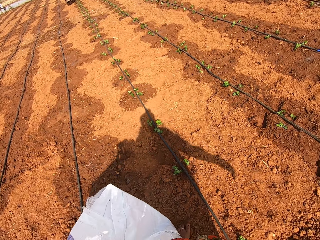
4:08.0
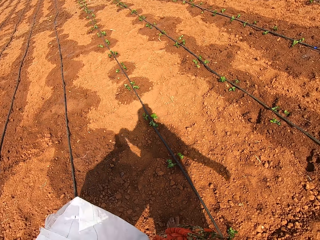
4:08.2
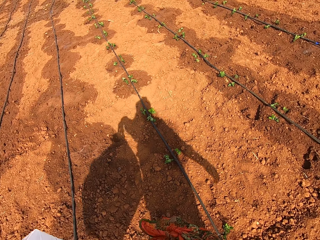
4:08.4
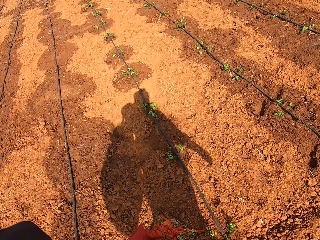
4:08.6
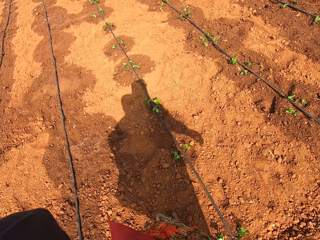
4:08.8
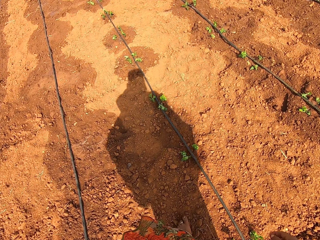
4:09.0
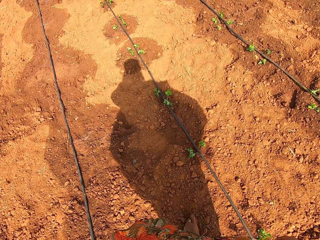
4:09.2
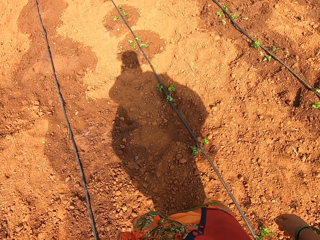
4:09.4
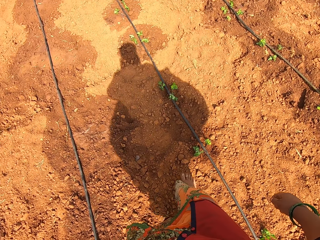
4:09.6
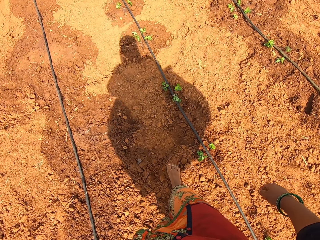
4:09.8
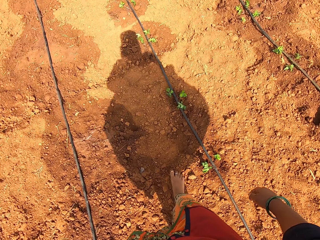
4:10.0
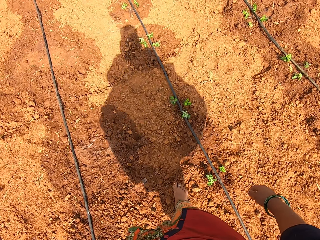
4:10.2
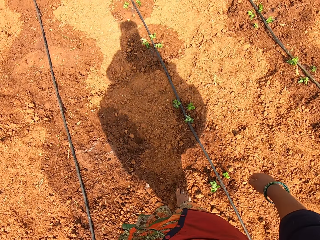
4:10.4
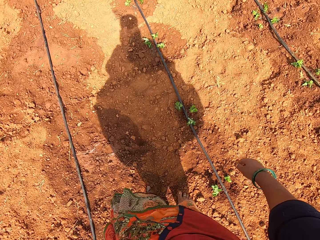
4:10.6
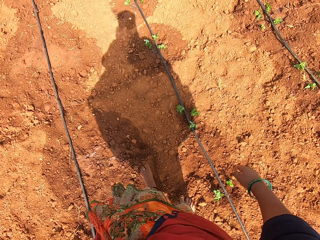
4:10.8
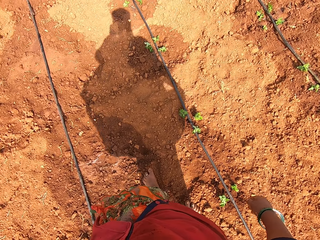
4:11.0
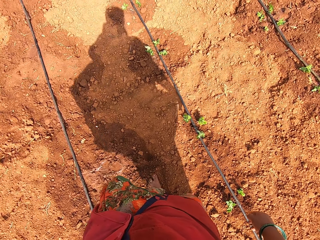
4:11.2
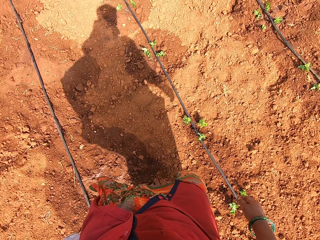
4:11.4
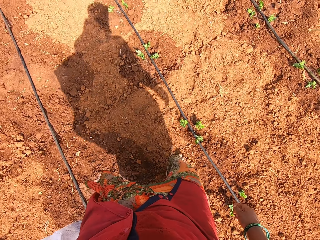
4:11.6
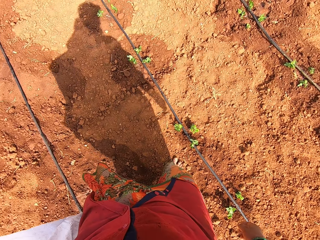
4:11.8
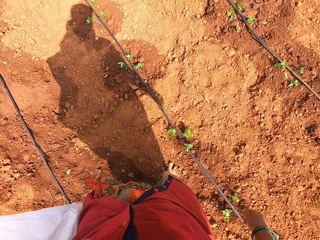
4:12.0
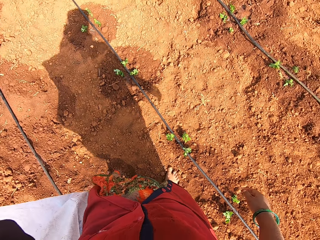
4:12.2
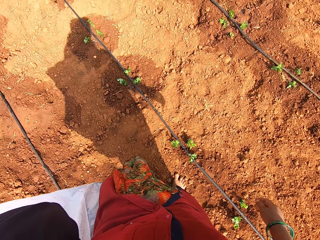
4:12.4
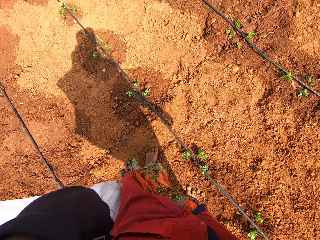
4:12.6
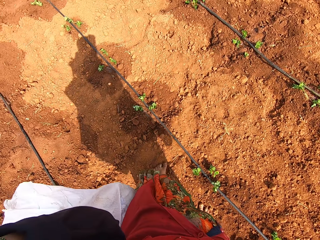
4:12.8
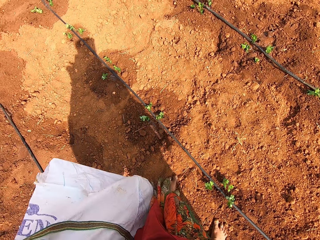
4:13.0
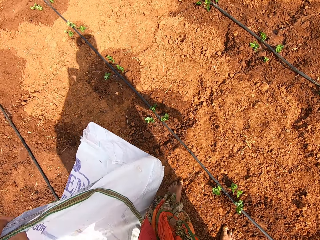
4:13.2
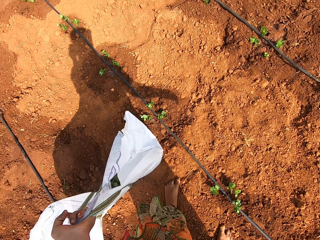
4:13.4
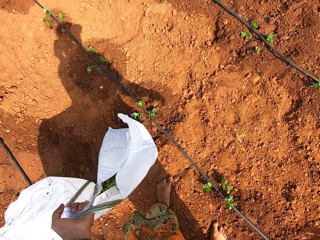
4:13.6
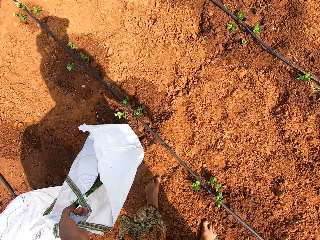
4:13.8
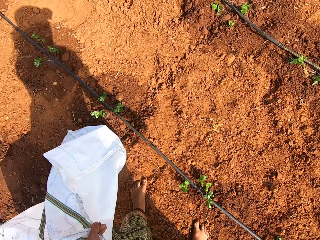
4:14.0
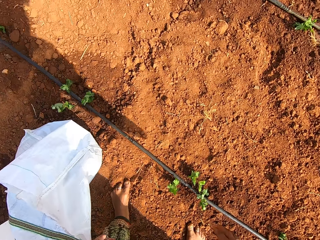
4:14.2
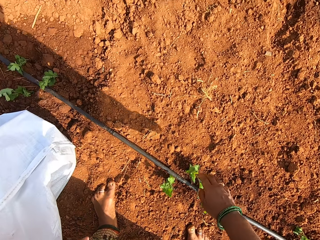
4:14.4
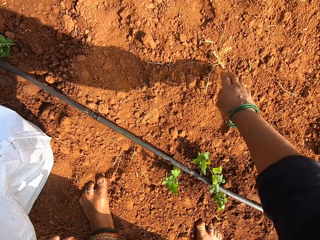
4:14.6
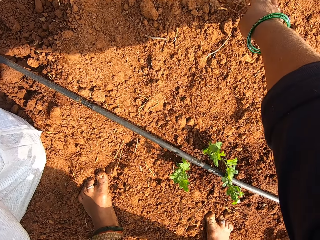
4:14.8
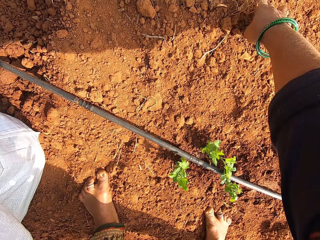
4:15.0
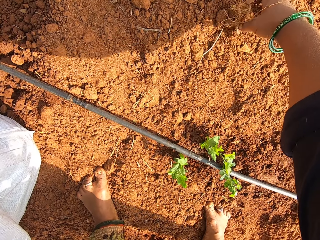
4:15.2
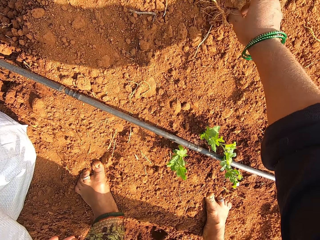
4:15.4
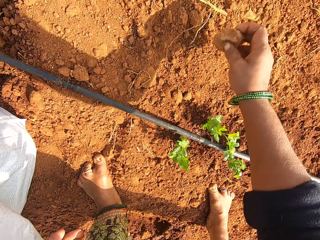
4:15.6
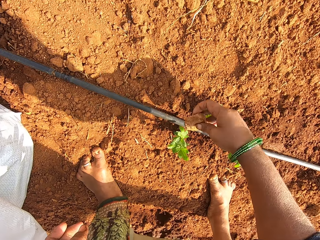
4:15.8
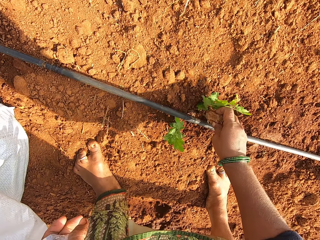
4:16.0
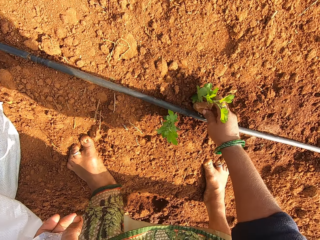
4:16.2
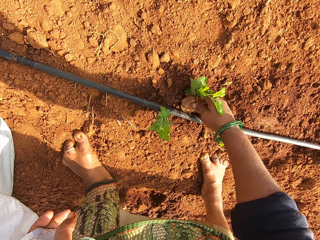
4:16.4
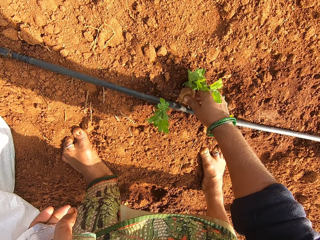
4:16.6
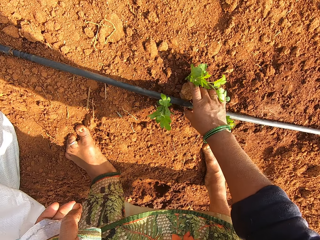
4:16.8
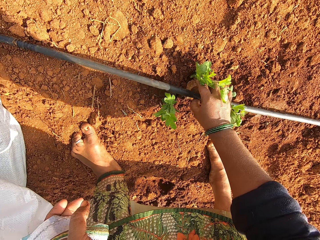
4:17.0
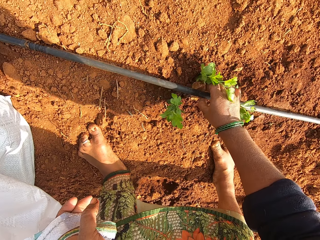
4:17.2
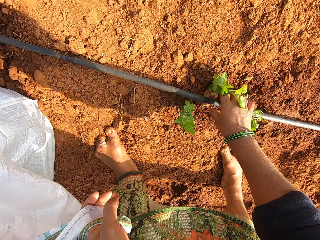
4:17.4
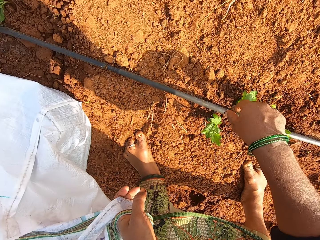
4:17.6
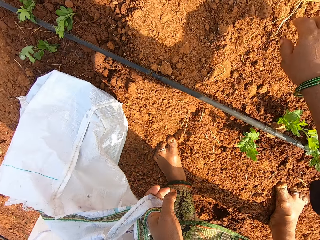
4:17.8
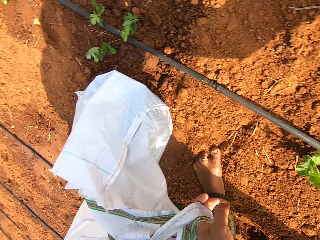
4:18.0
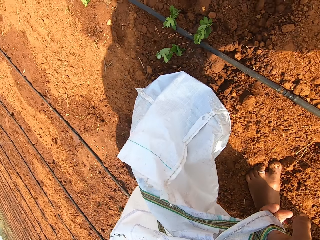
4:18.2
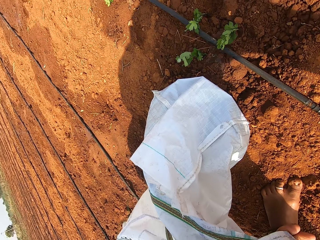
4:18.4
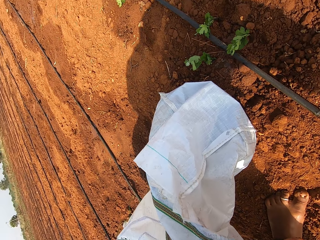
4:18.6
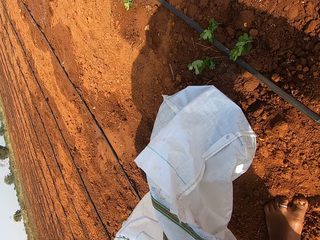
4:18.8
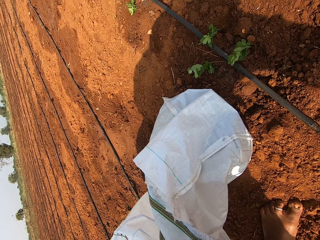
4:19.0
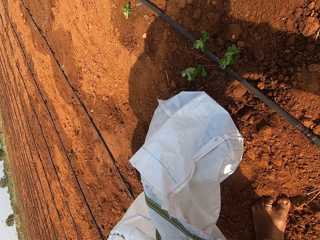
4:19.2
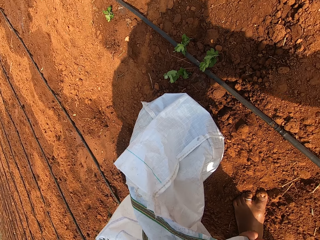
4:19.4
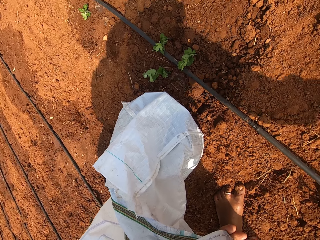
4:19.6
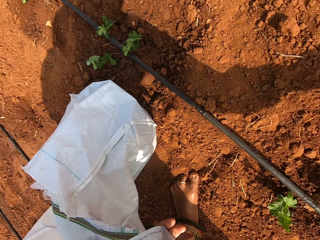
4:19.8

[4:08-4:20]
The camera wearer lifts a sack with the left hand. They carry the sack or bag. They walk around the farm. They put the sack on the ground with the left hand. They move a stone. They pick up the stone with the right hand. They put the stone below a pipe with the right hand. They spread soil on the farm.

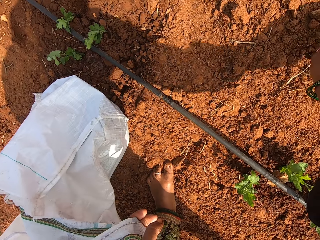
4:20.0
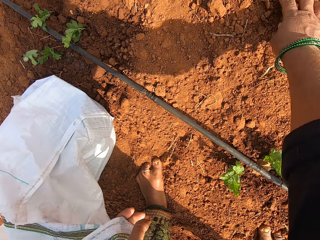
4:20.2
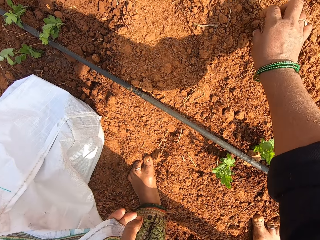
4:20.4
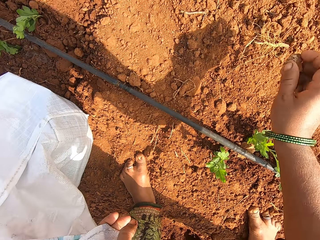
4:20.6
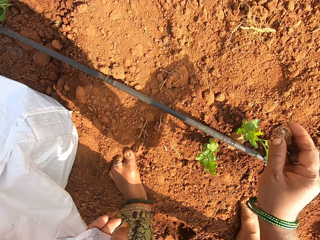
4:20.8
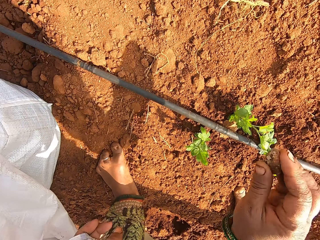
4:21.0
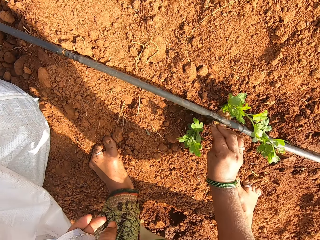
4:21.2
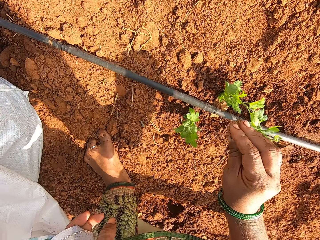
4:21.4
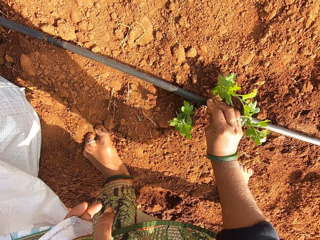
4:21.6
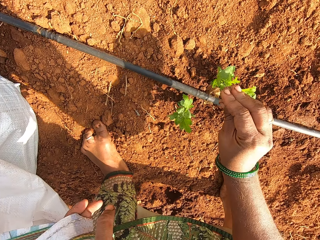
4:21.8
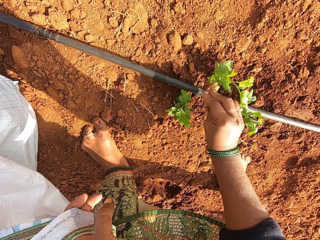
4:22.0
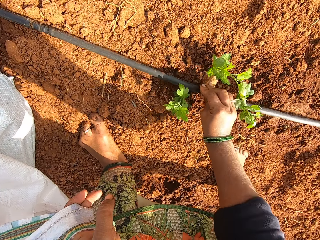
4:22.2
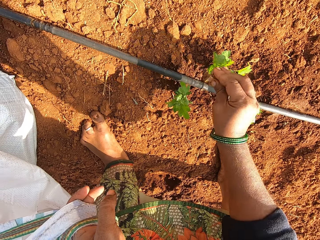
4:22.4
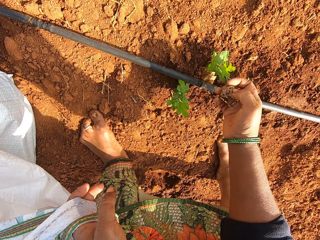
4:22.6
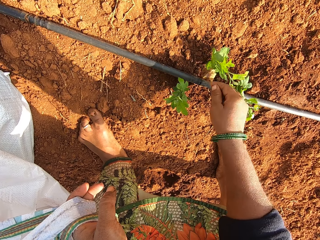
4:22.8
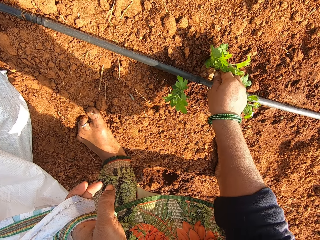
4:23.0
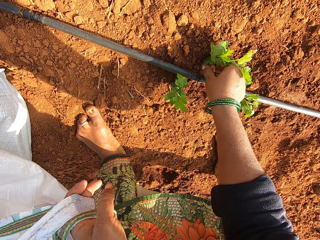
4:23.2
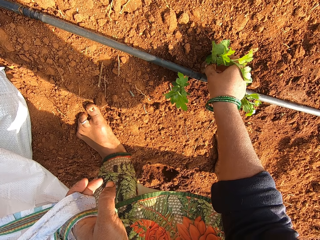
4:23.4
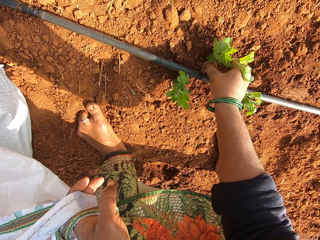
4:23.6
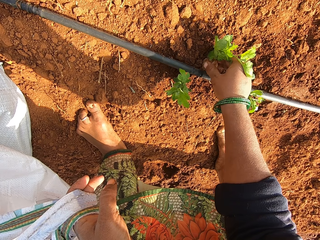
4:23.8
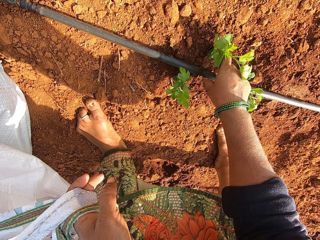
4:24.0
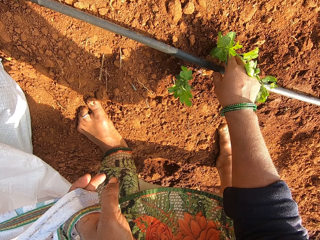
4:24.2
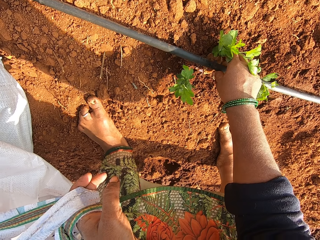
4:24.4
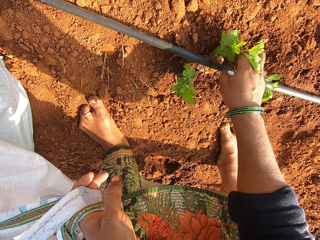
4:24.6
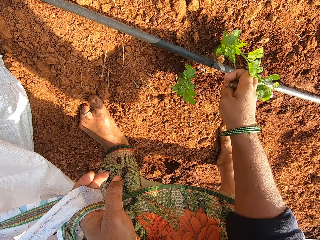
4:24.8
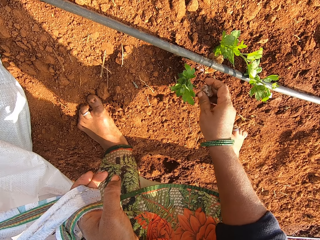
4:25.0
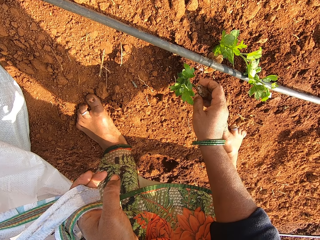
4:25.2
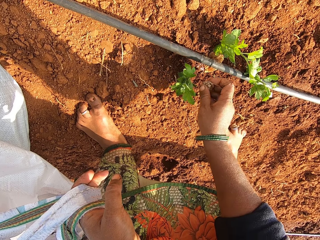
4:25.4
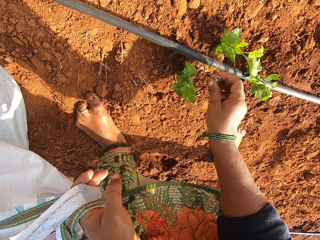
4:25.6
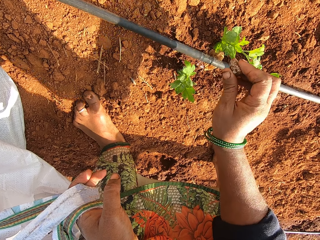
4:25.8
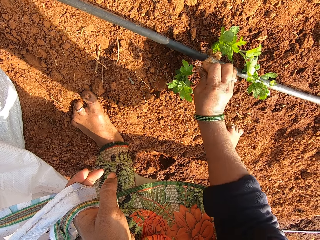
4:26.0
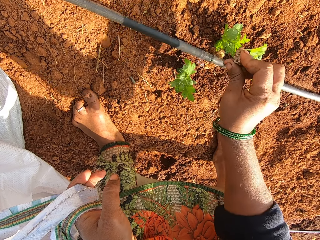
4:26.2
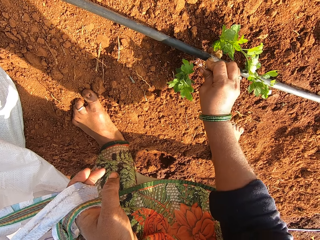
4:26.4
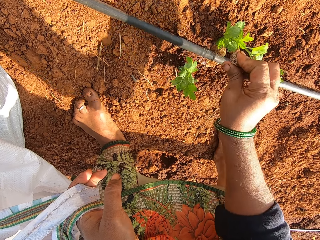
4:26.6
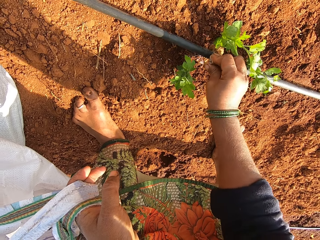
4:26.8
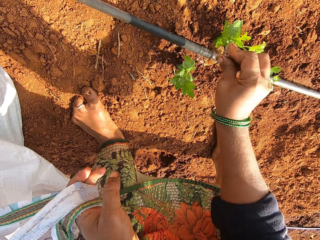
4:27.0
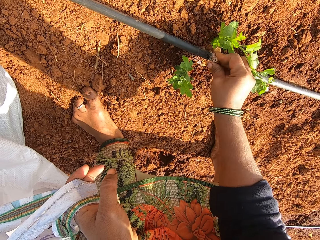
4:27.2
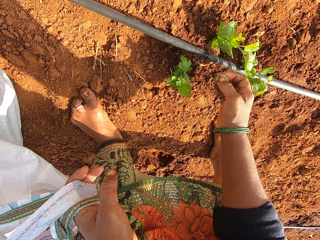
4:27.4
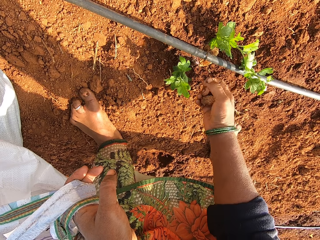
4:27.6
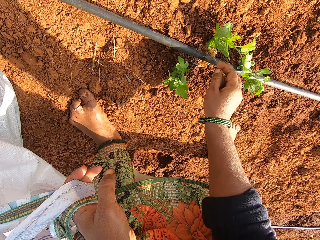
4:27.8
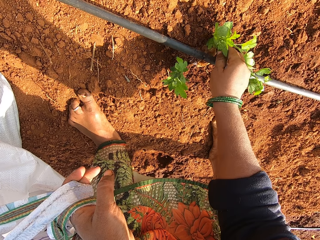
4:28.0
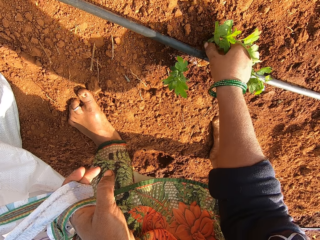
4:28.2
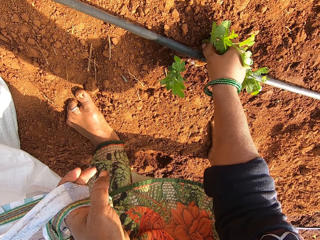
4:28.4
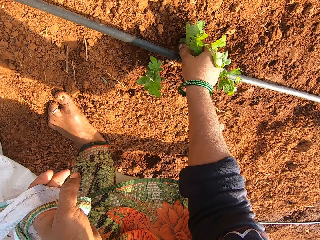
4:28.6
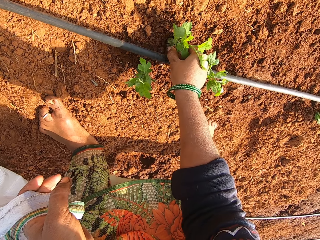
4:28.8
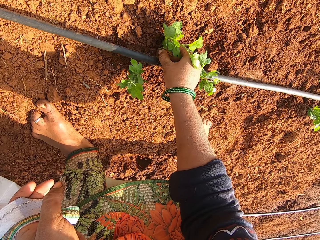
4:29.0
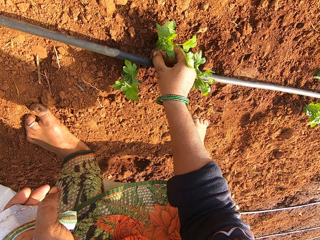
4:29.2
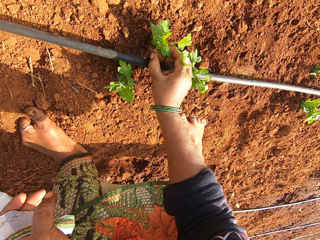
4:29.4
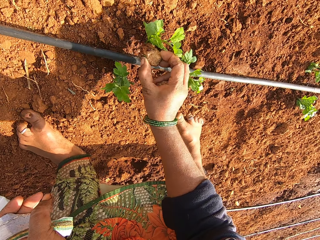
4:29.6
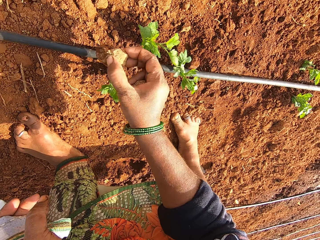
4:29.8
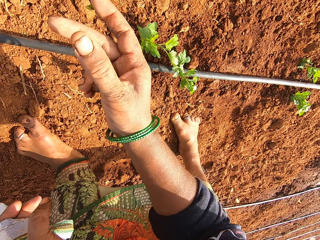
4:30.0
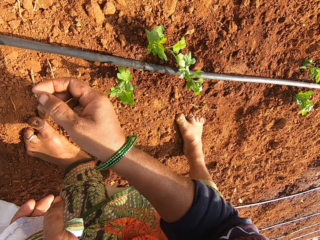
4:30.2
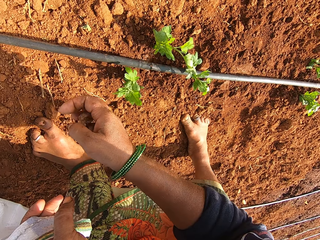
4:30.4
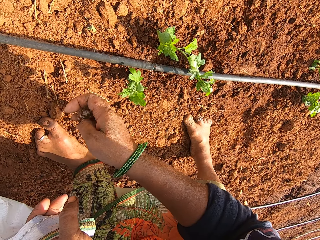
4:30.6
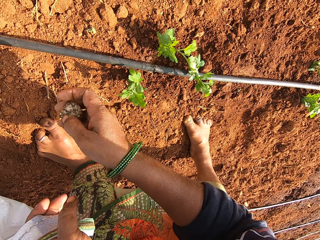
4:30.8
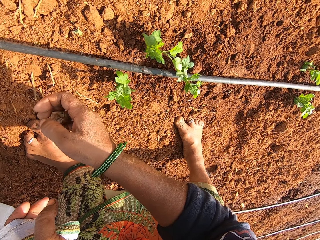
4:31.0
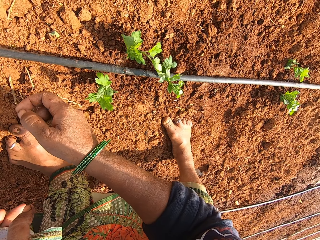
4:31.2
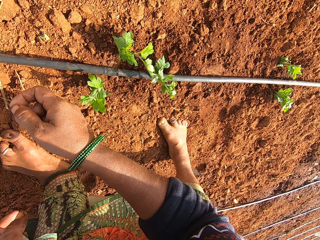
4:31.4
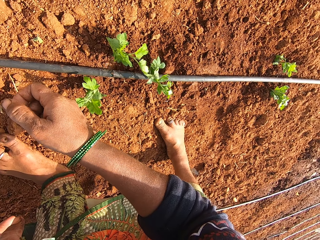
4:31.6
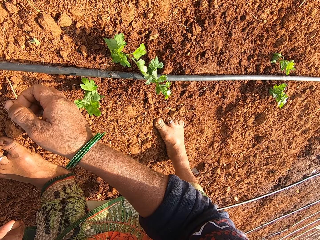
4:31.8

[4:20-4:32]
The camera wearer picks up a stone with the right hand. They hit a pipe with the stone repeatedly. They adjust the stone. They remove the stone below the pipe with the right hand. They throw the stone with the right hand.
